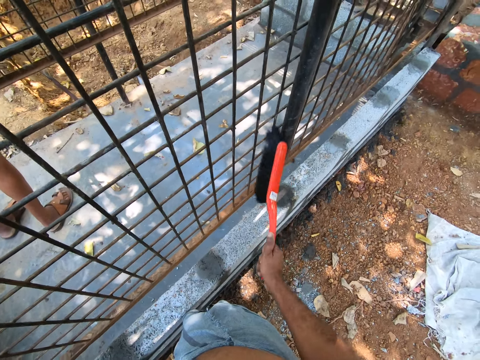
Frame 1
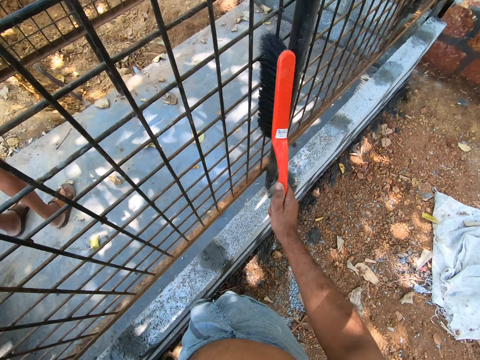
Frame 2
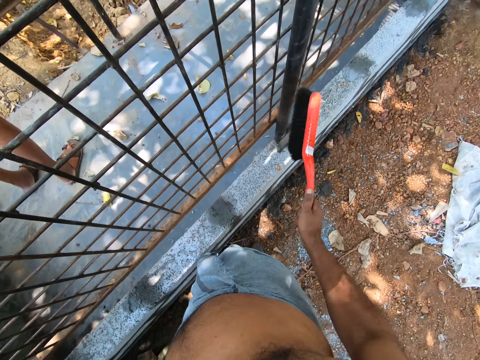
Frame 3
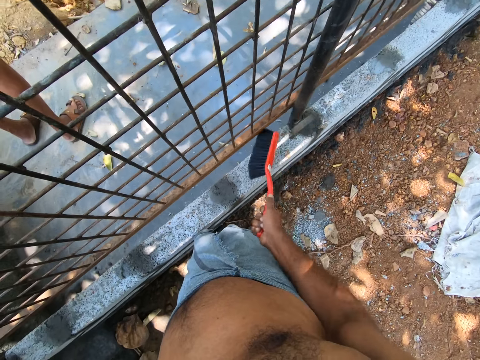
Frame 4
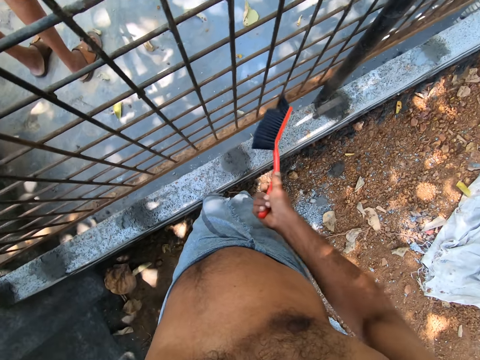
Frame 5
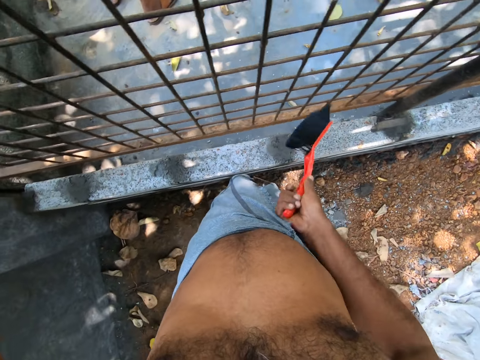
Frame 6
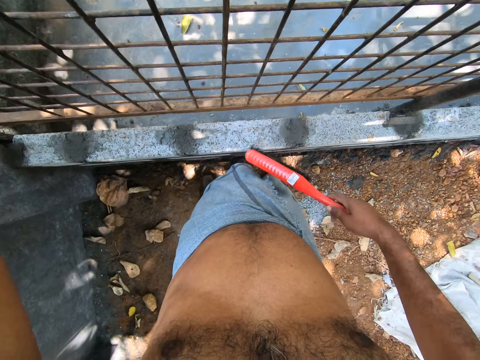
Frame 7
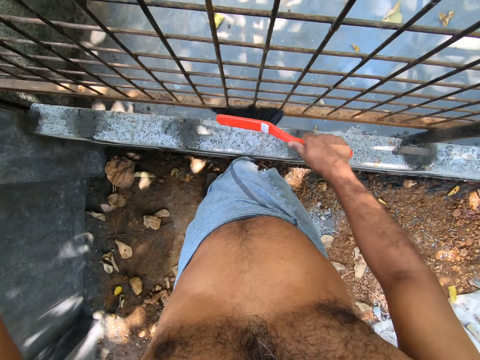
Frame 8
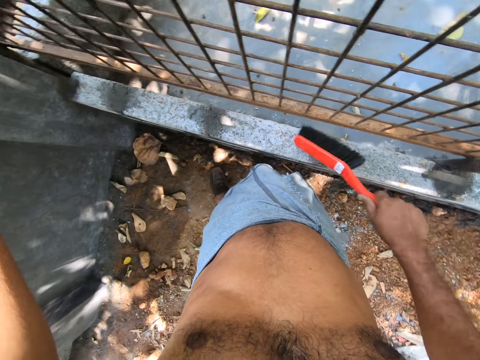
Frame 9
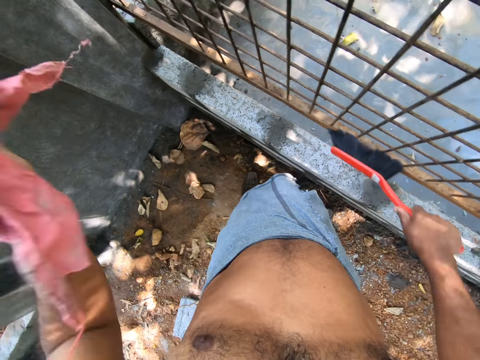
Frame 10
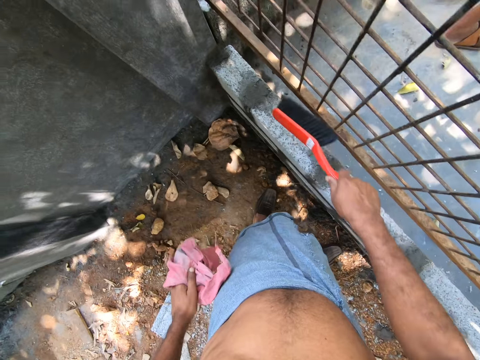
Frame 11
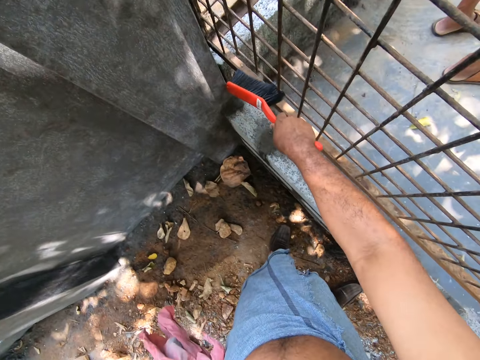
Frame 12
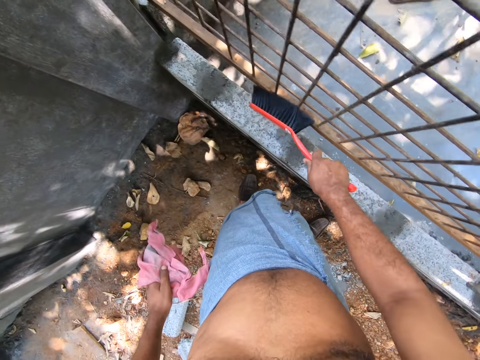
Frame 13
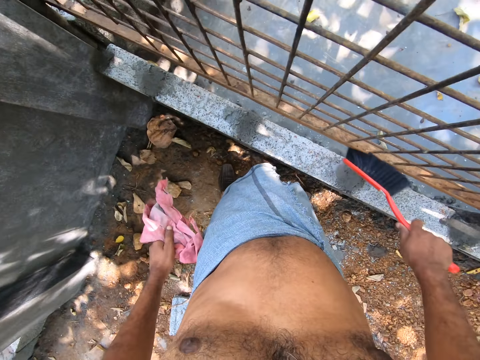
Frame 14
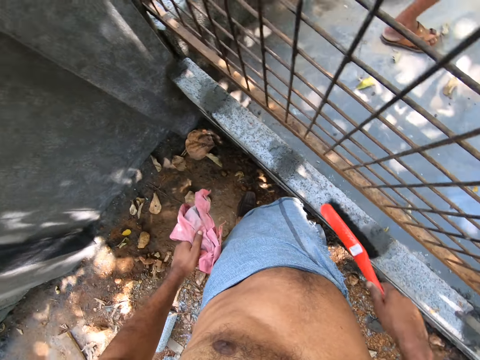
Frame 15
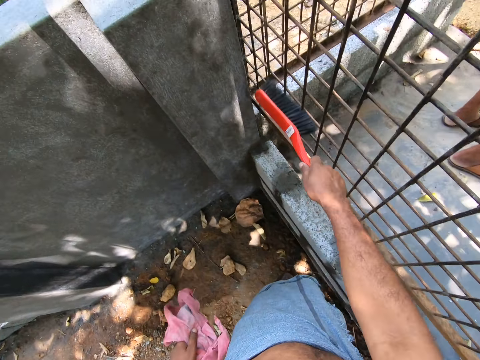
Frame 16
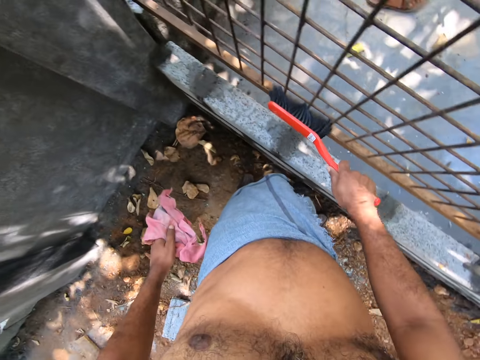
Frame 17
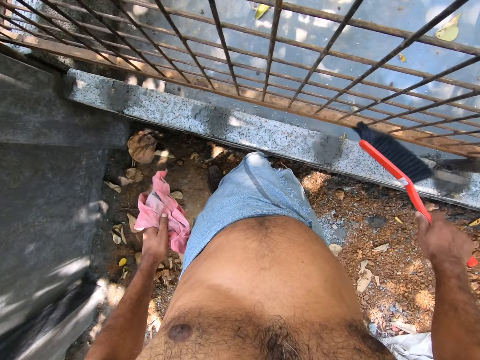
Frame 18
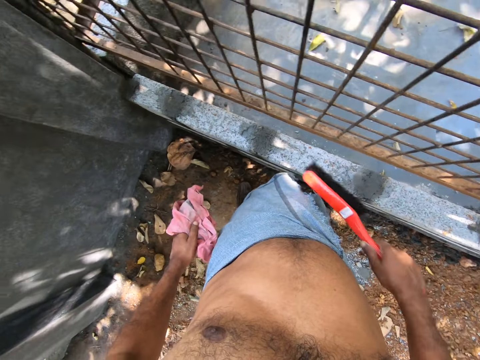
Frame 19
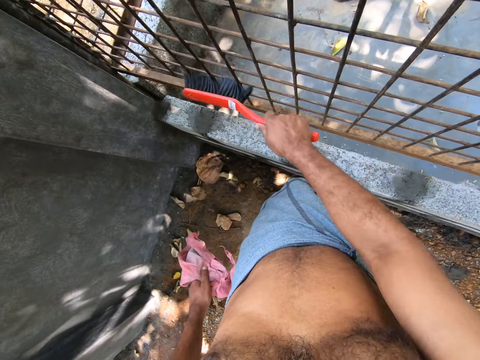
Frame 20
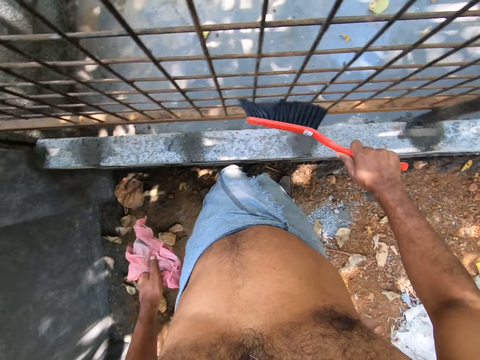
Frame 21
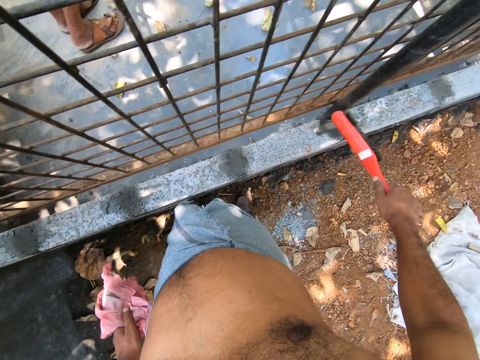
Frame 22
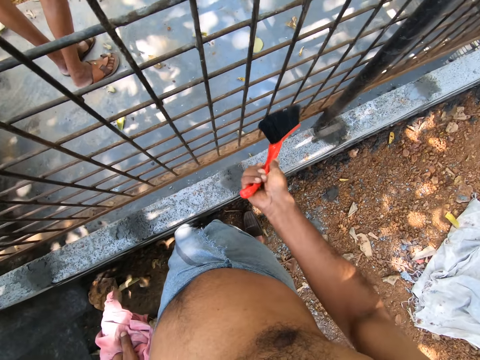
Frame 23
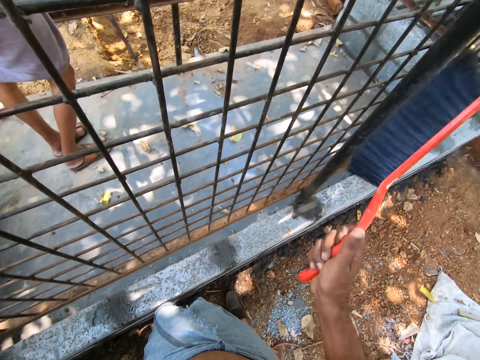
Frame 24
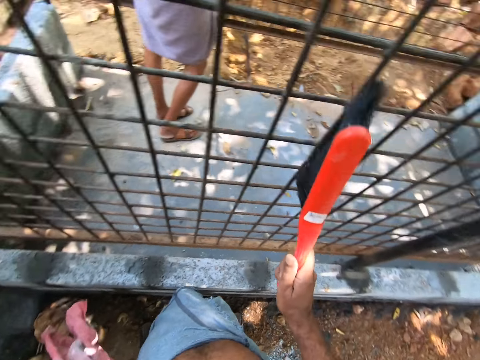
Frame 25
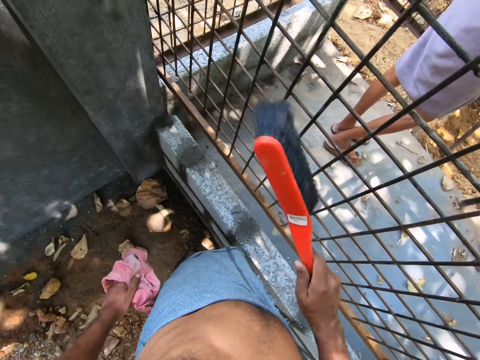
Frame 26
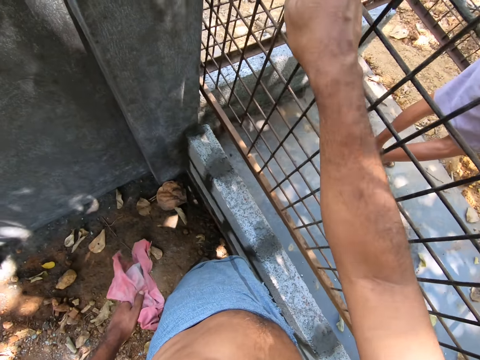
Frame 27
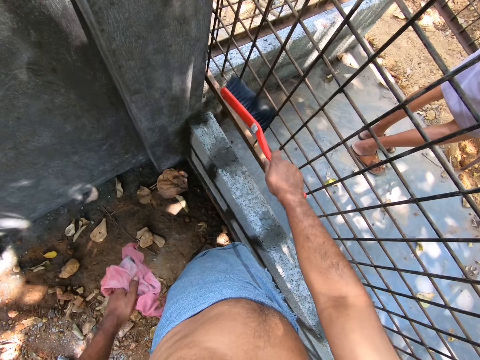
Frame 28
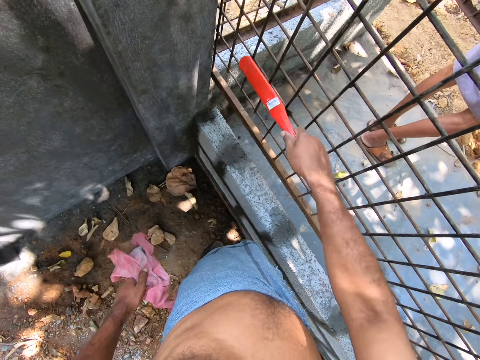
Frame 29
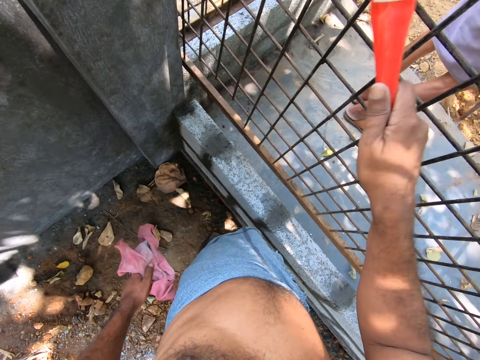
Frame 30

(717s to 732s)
The man converses with the camera wearer.

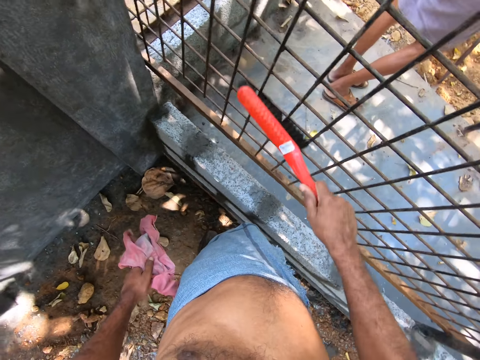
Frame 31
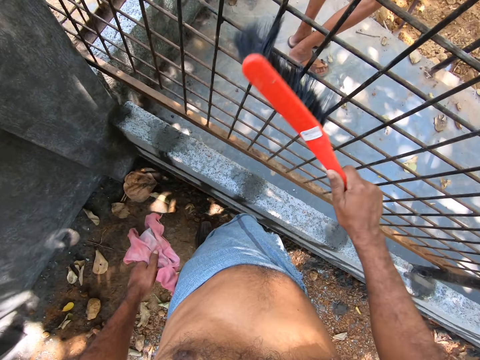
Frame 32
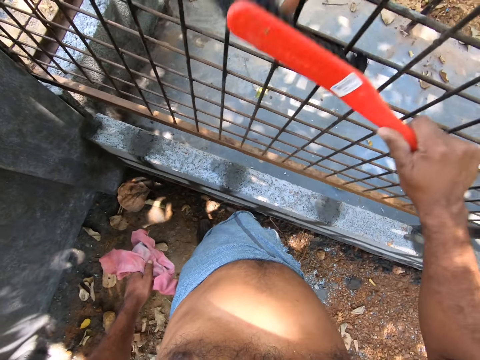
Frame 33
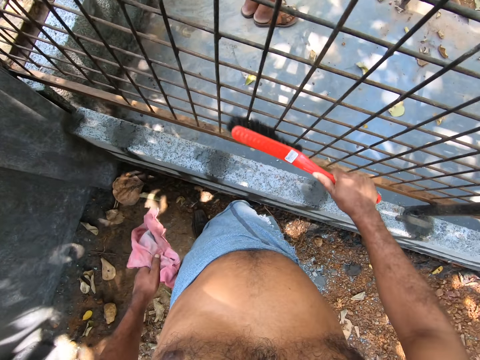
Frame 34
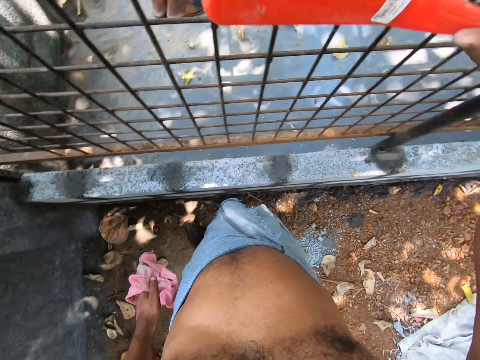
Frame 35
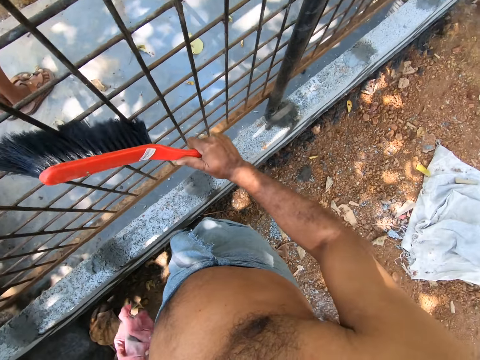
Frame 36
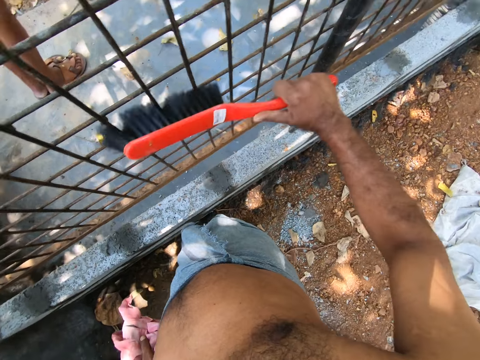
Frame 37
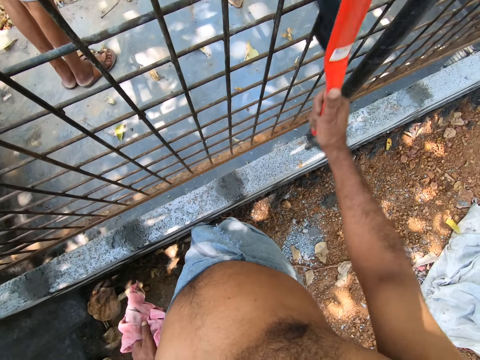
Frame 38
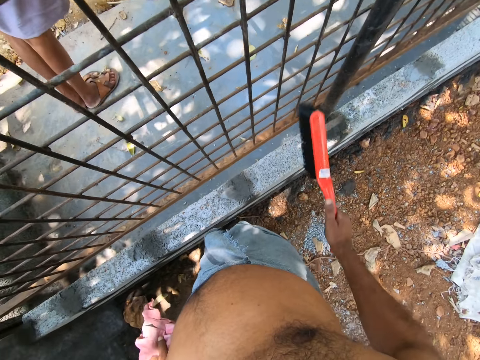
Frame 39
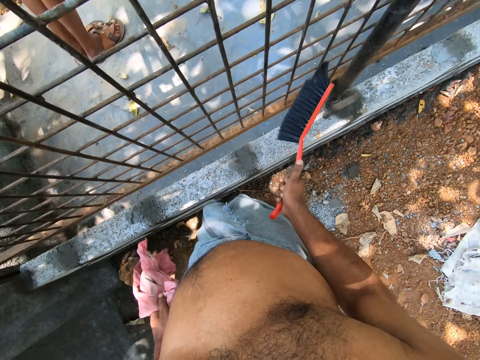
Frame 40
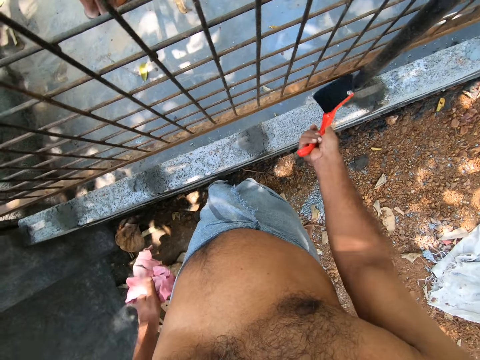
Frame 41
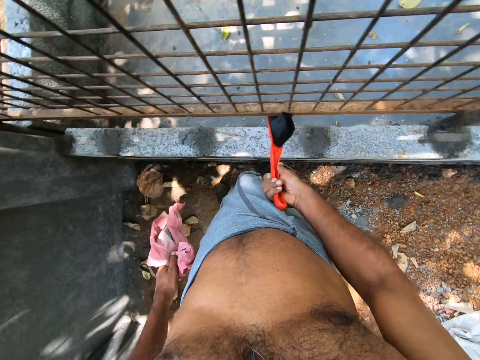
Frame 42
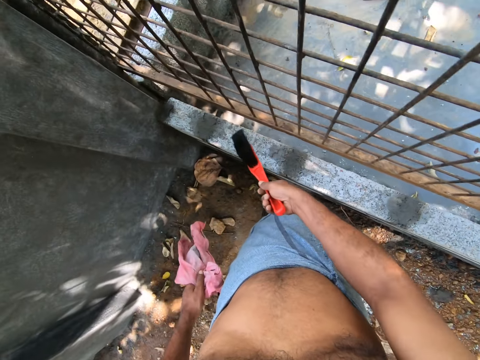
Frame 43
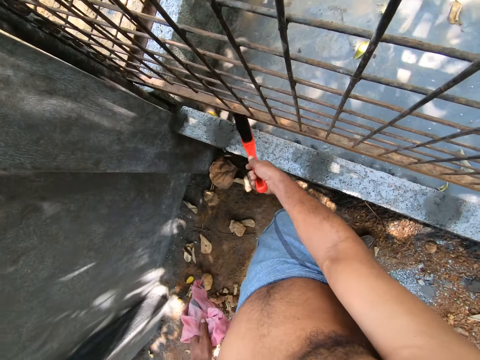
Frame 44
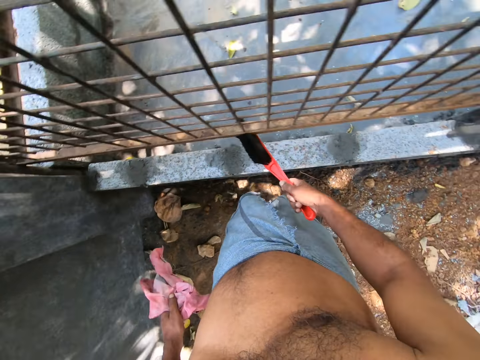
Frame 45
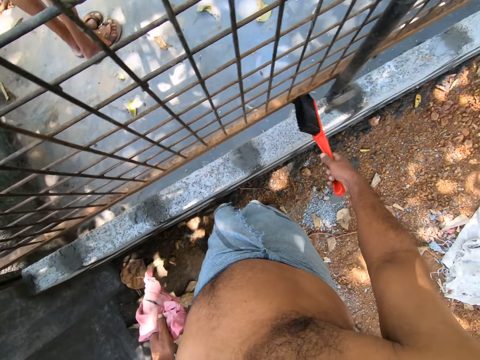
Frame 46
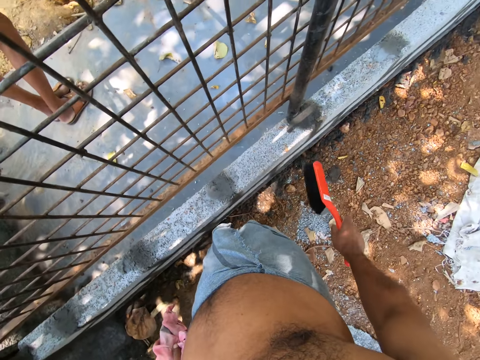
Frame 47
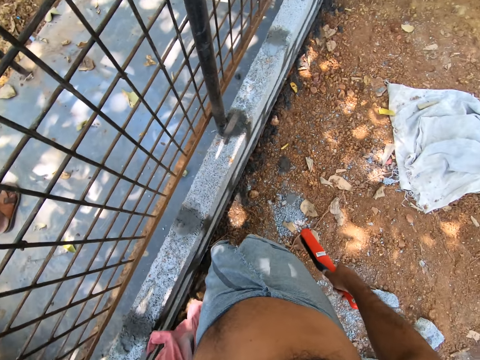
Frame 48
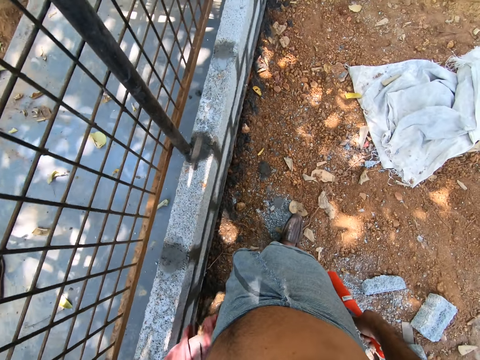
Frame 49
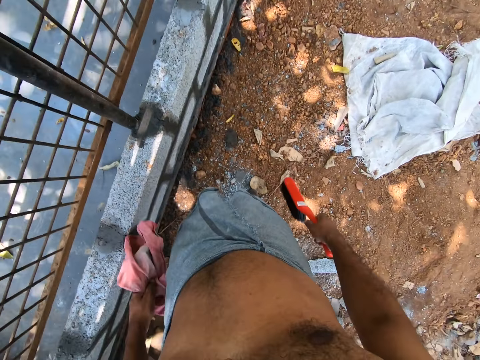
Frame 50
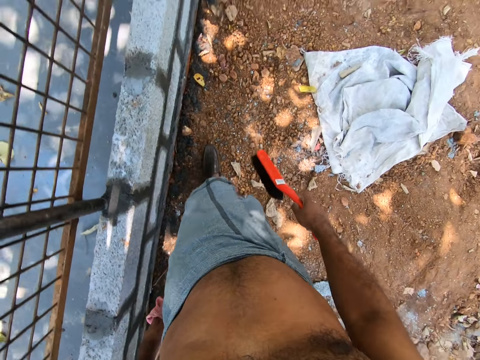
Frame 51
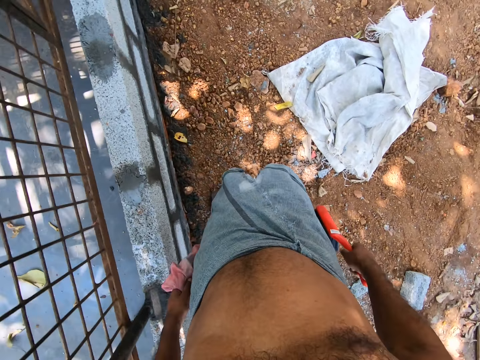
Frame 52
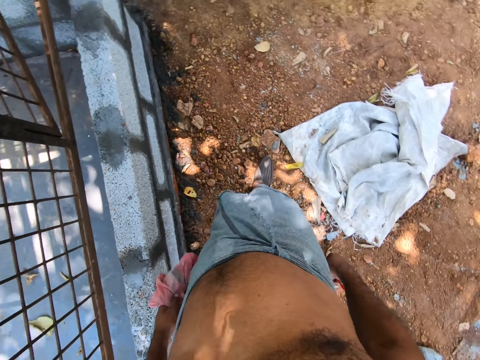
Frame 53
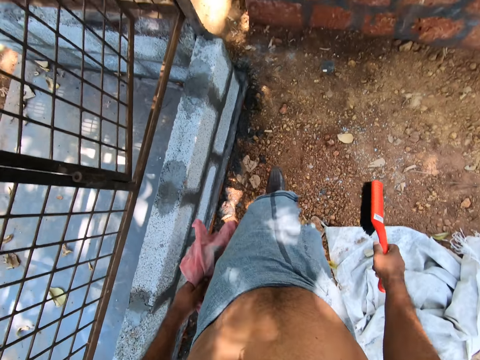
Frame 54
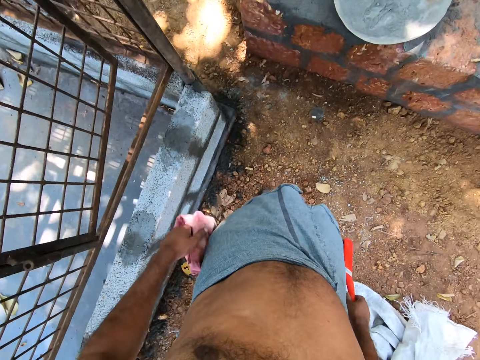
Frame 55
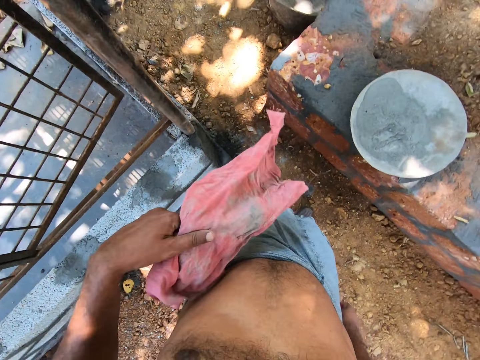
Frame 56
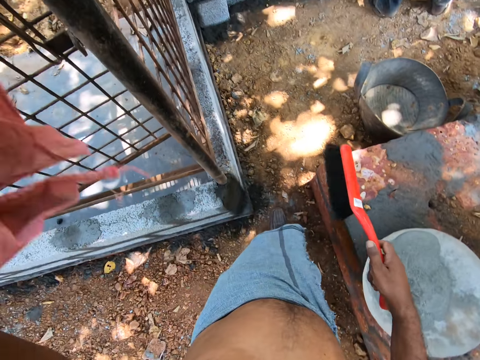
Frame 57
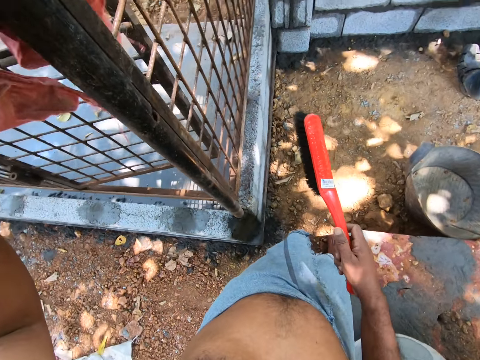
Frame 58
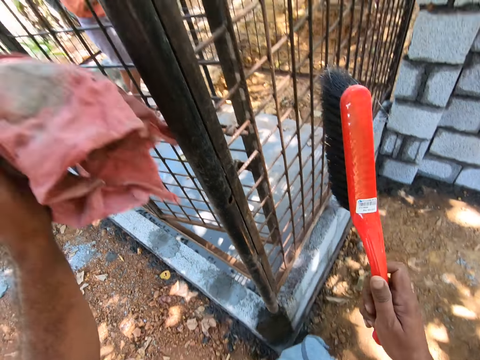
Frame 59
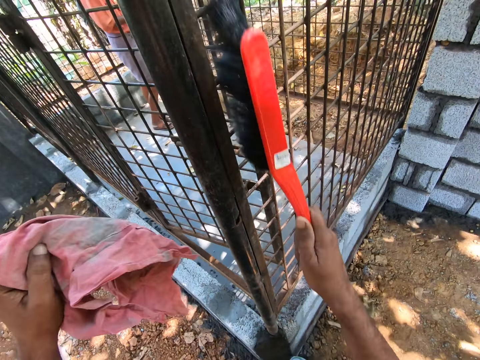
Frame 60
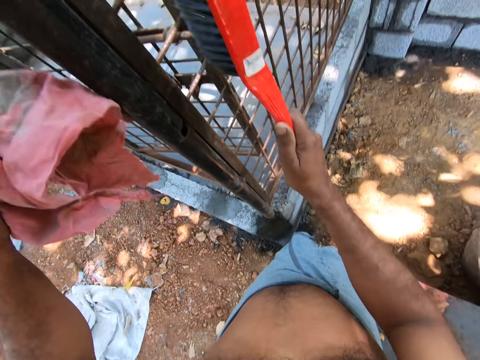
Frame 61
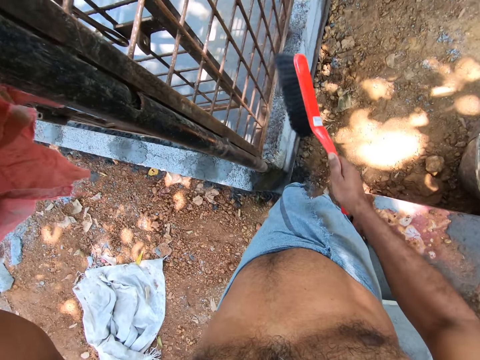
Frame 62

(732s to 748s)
The camera wearer walks on the ground. He cleans the cage with the rag in his left hand. He cleans the cage with the brush in his right hand.
